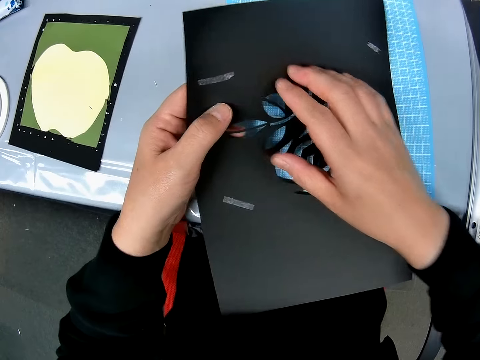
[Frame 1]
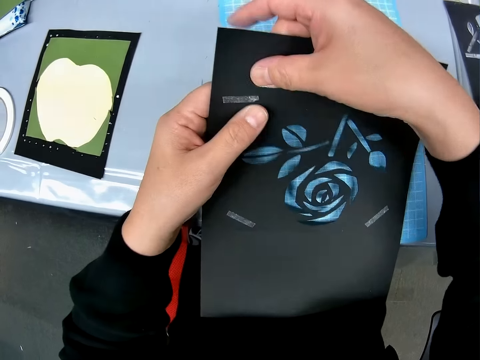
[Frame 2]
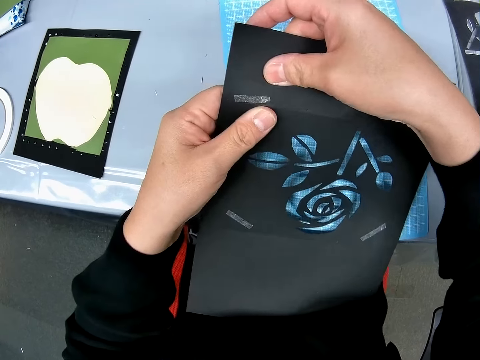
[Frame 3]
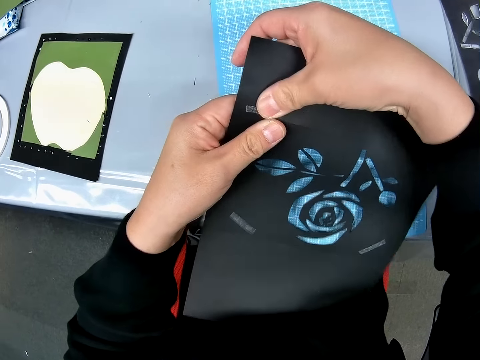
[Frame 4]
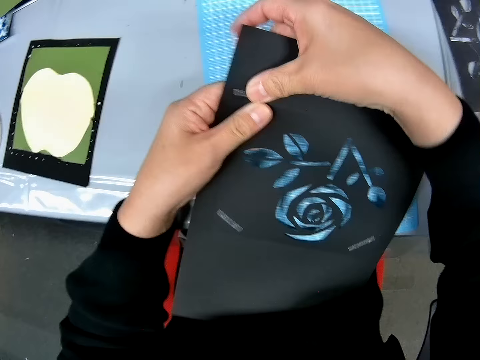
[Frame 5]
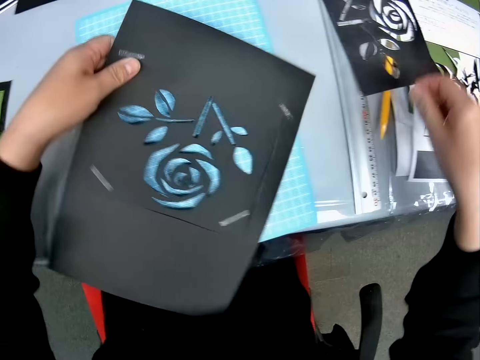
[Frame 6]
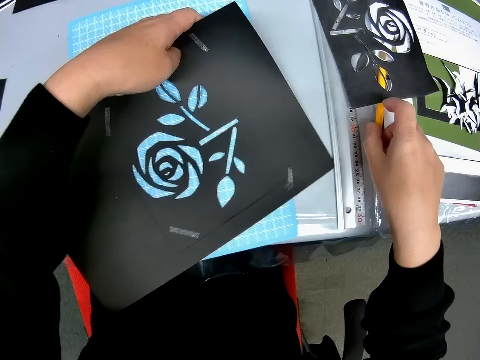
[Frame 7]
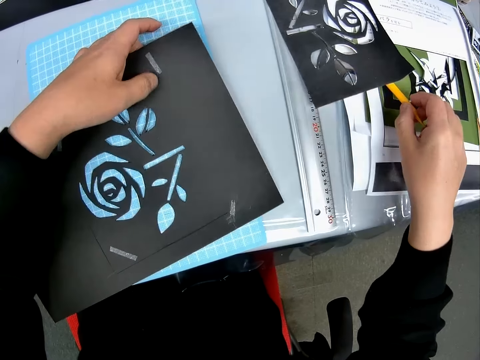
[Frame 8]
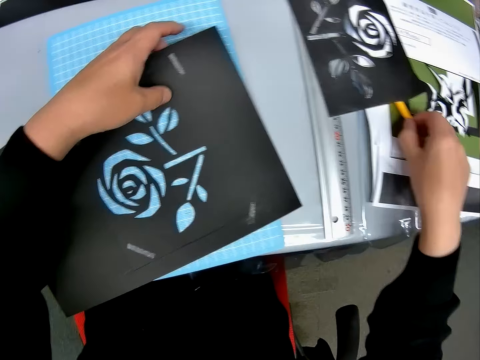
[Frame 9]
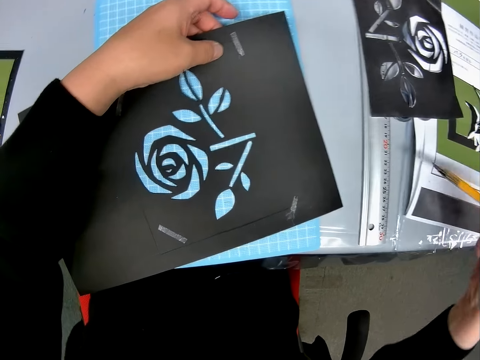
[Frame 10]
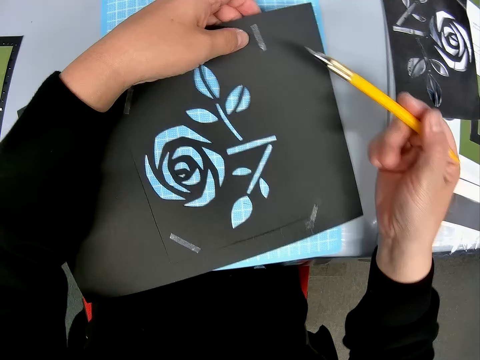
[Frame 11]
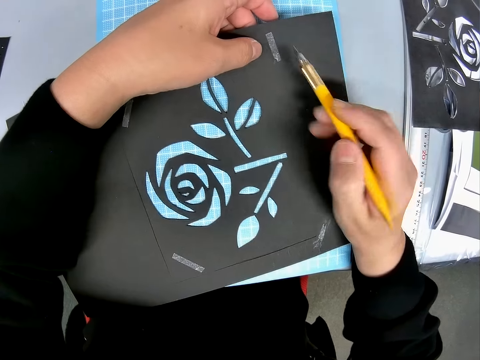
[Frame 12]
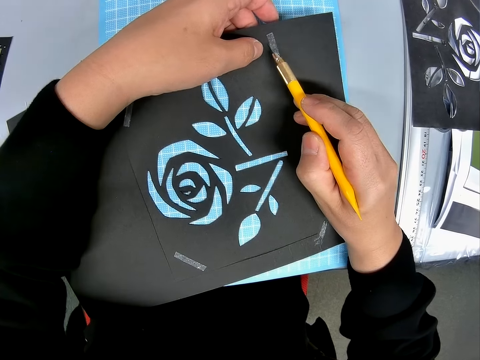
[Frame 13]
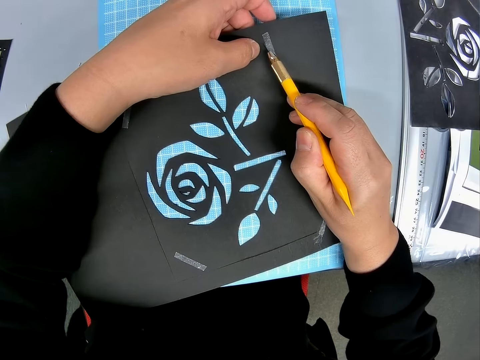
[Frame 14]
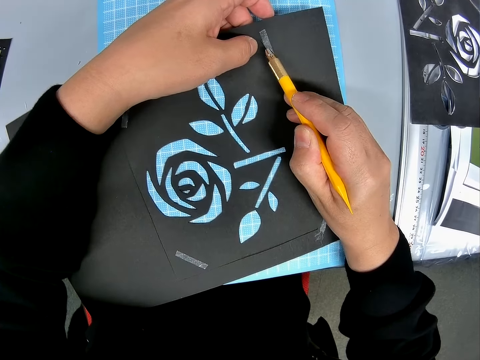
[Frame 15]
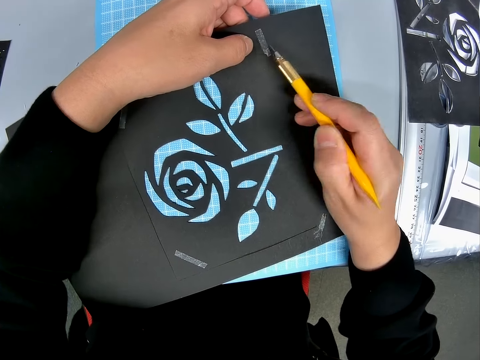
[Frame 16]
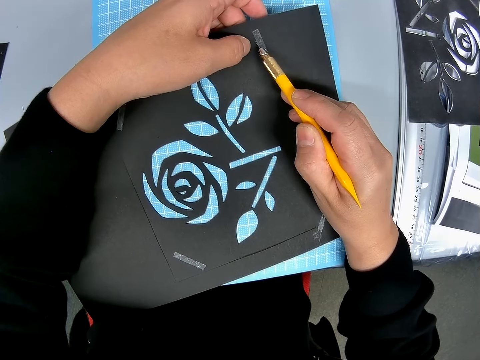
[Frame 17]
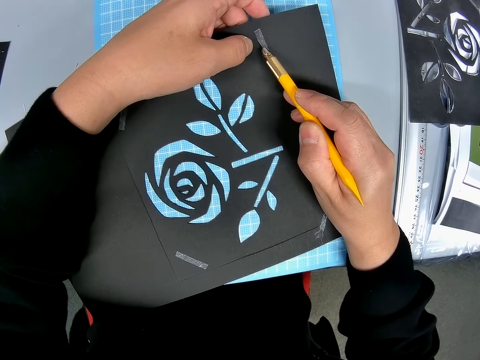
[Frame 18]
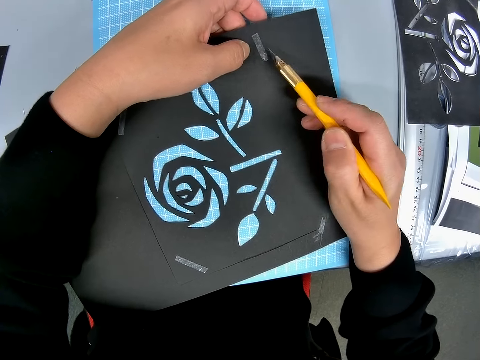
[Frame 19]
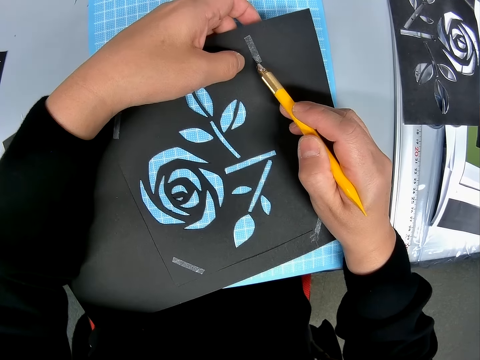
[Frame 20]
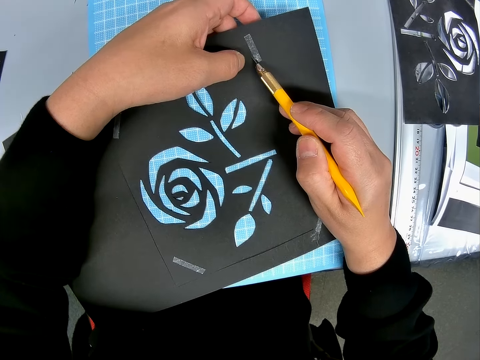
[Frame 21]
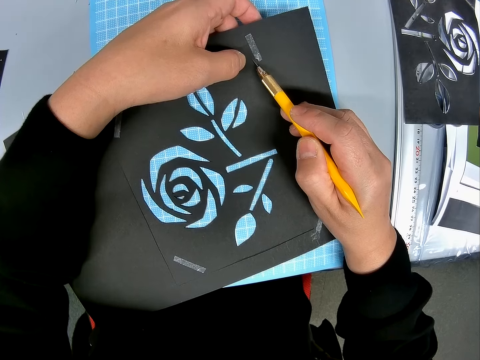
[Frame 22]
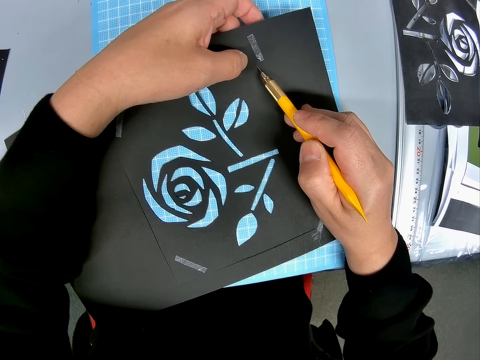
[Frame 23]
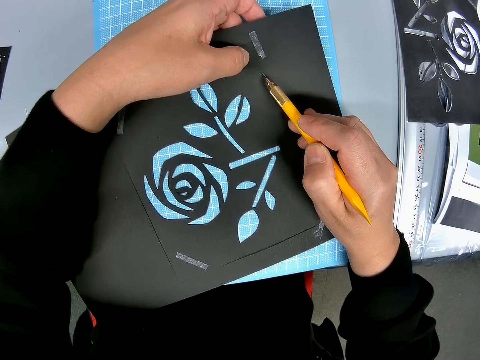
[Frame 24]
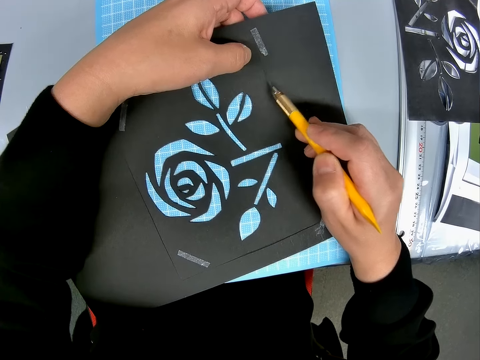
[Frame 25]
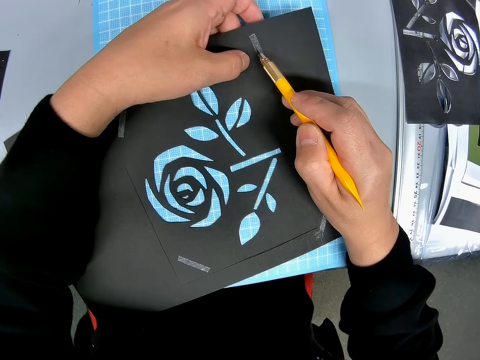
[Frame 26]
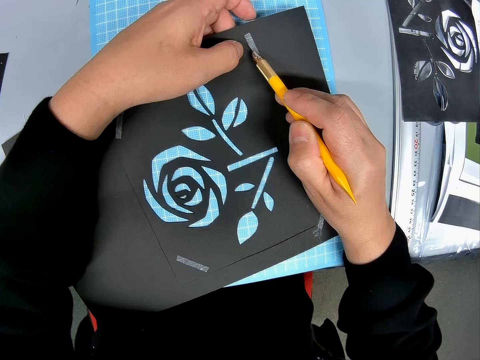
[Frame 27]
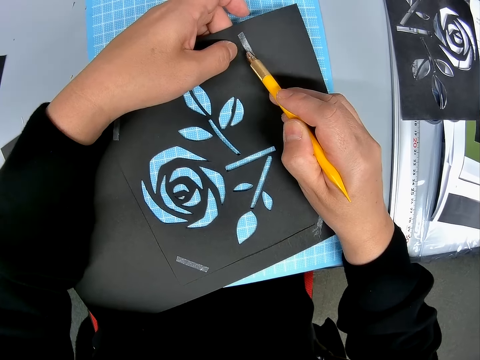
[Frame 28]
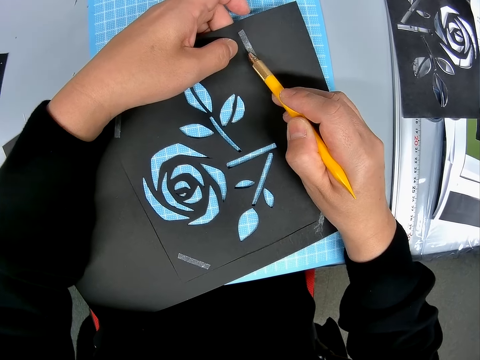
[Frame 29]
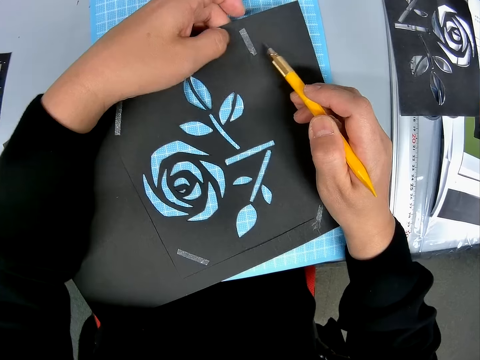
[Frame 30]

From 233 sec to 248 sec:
The camera wearer tears the paper. They pick up a pen cutter from the table. They cut out the craft sheet with the pen cutter.

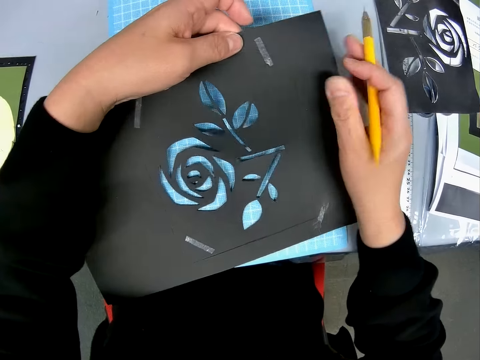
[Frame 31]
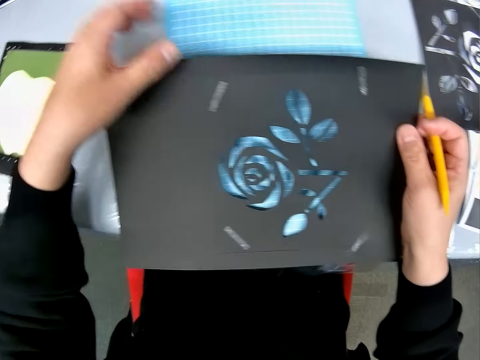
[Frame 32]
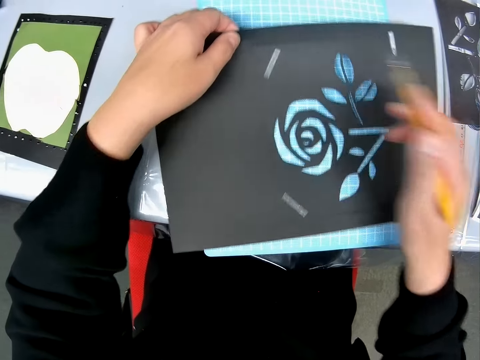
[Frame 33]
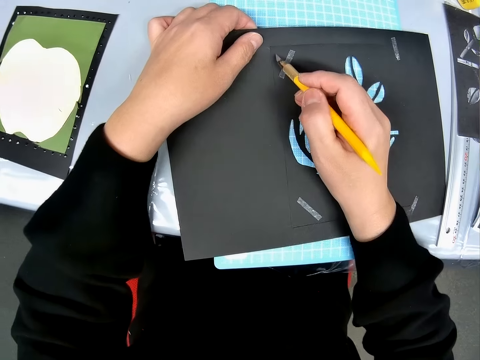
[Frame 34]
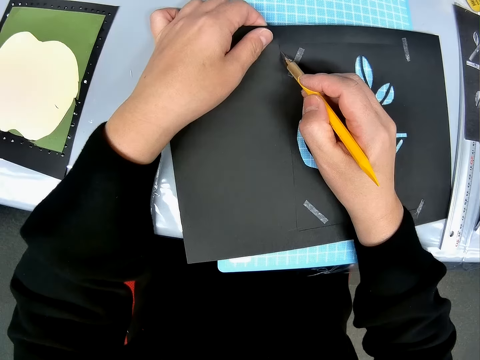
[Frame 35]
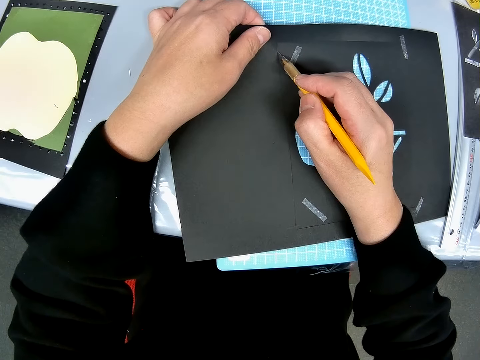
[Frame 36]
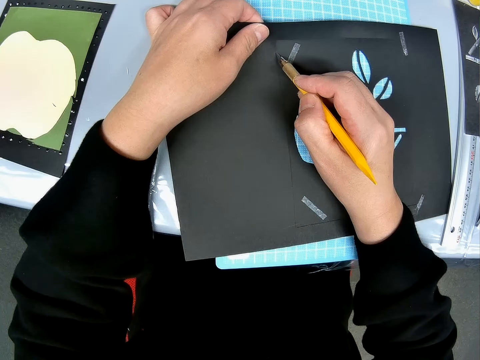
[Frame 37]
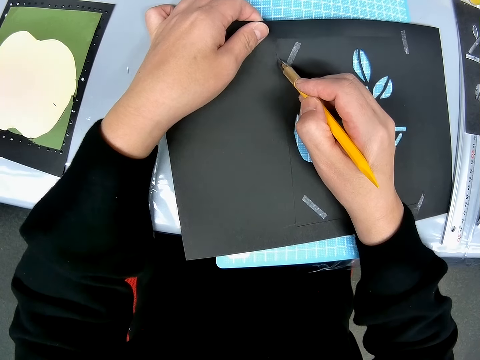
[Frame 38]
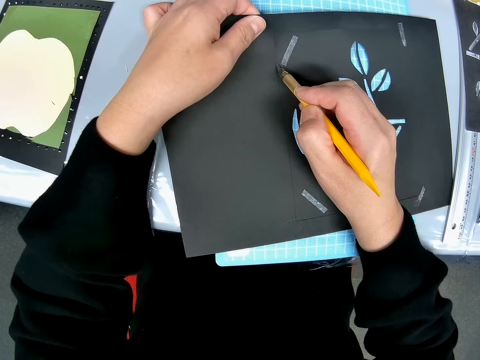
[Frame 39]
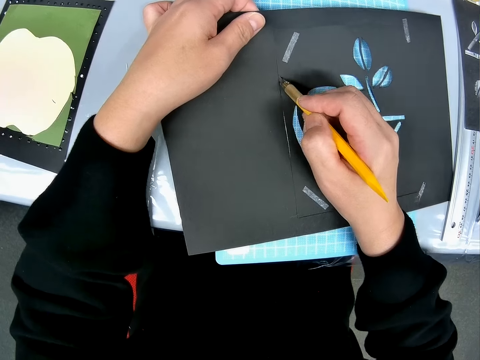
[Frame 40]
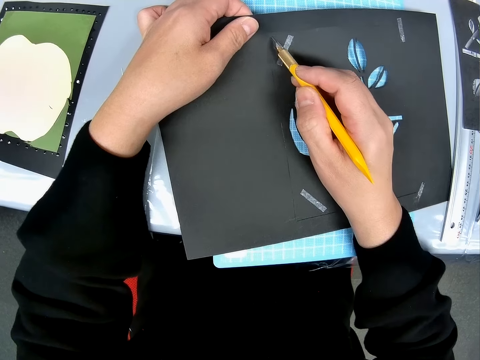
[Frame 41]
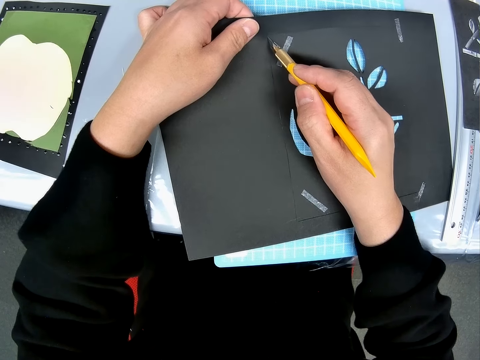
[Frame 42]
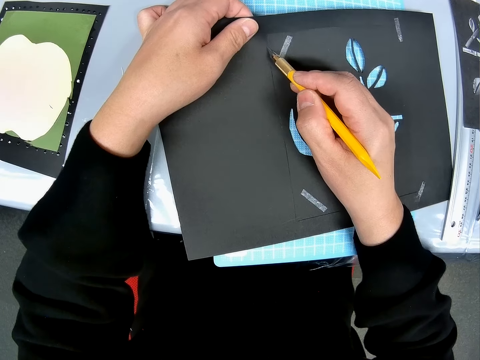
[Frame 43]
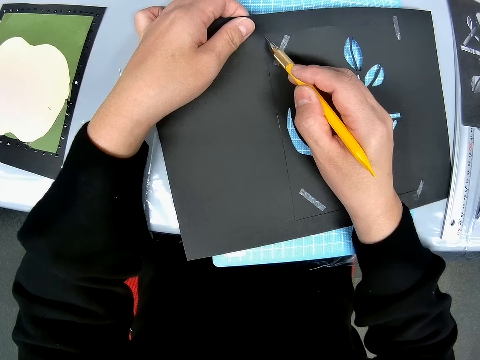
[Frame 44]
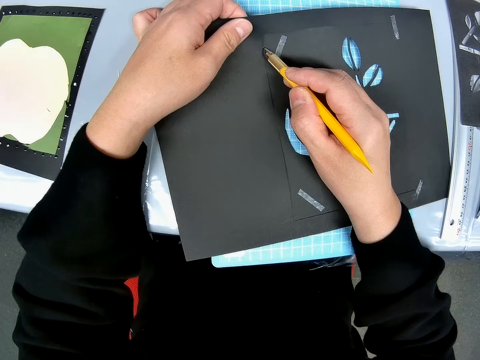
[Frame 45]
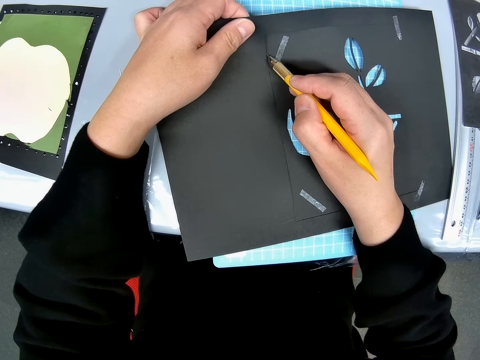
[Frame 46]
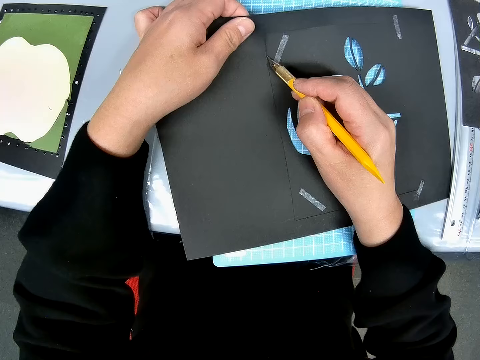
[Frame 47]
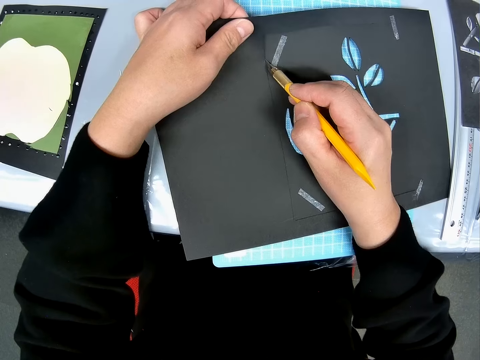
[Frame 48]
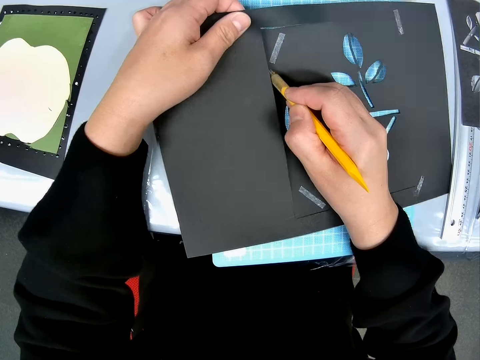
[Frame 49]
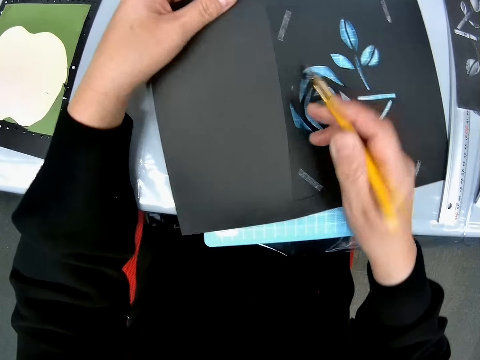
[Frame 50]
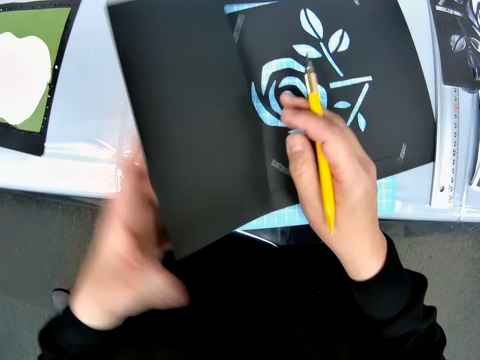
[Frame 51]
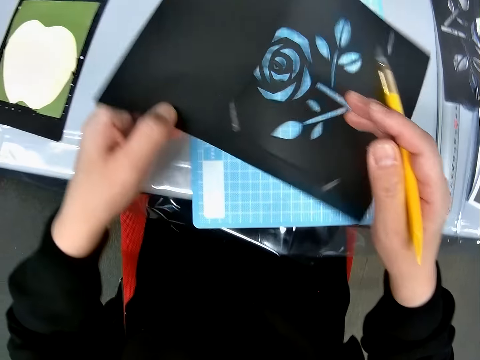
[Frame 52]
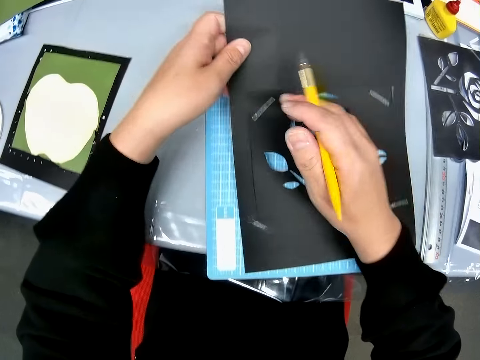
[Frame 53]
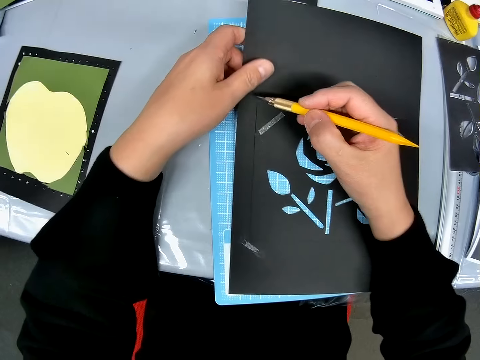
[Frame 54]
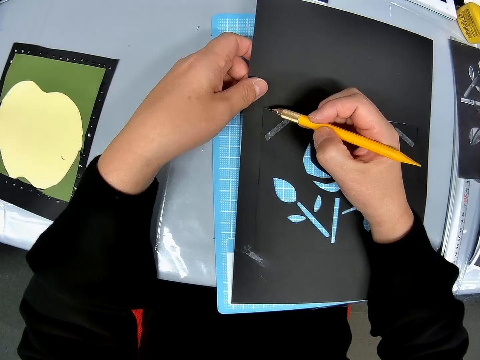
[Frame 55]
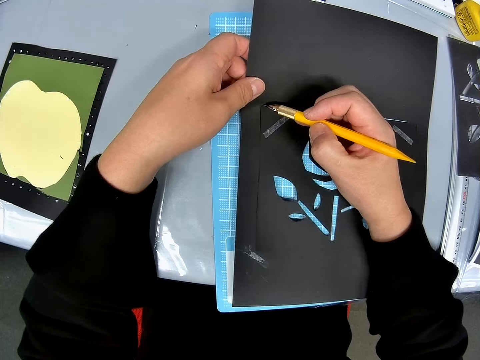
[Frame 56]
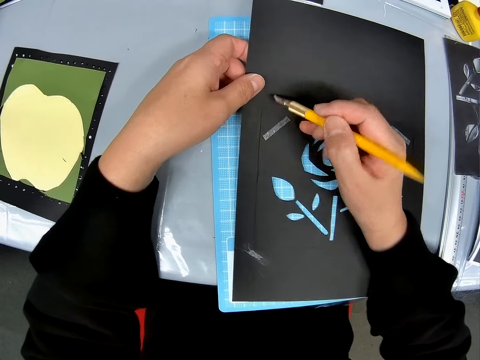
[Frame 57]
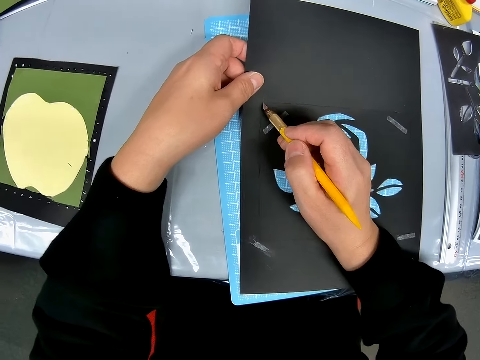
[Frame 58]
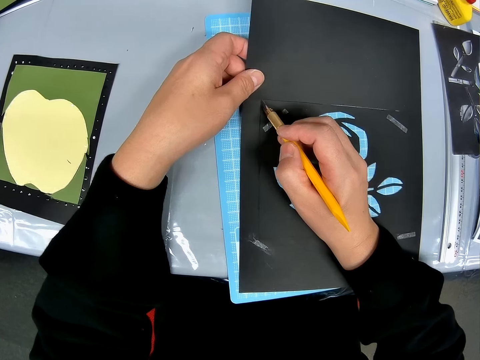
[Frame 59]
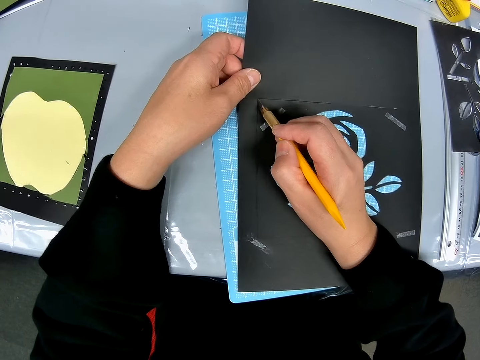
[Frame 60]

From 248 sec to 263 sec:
The camera wearer turns the craft sheet on the cutting sheet. They cut out the craft sheet with the pen cutter.
